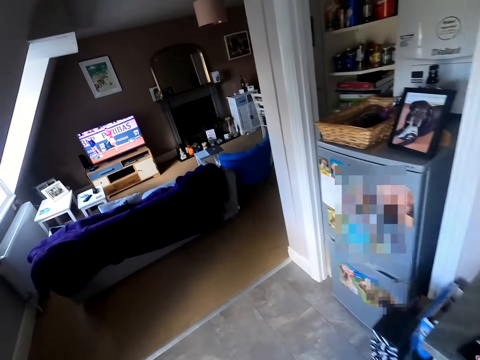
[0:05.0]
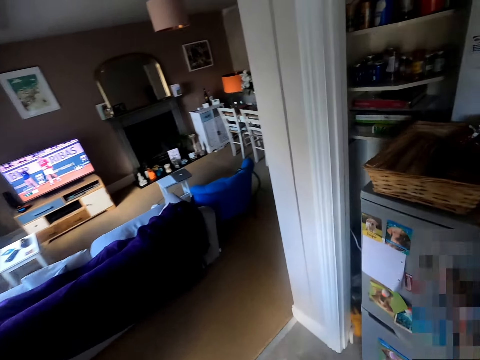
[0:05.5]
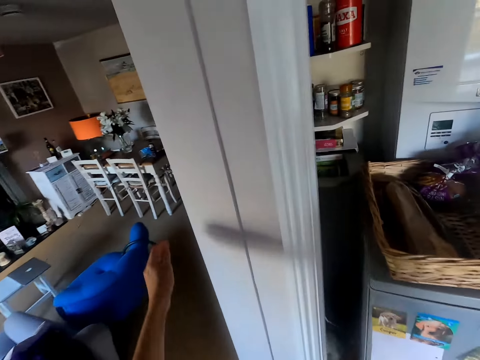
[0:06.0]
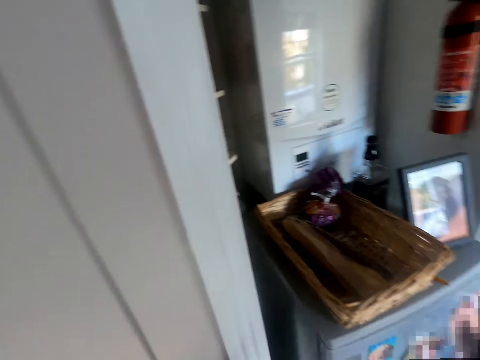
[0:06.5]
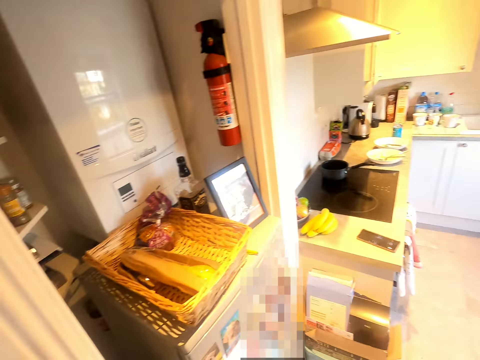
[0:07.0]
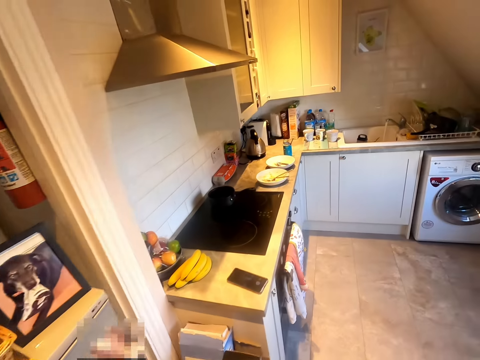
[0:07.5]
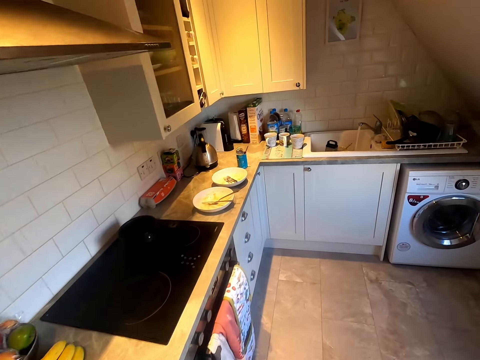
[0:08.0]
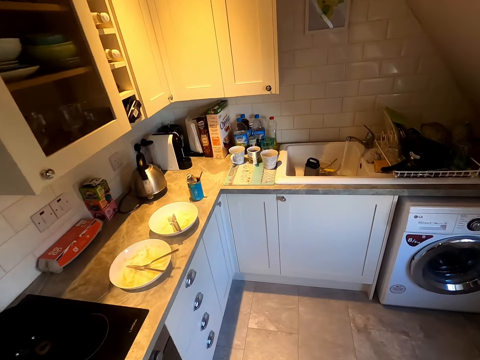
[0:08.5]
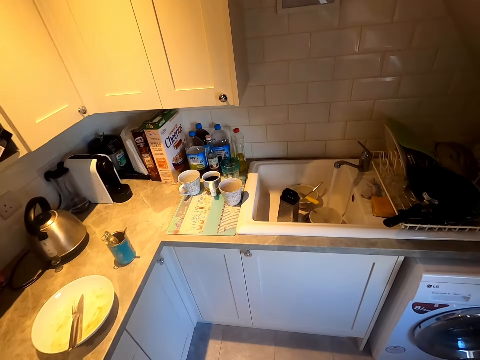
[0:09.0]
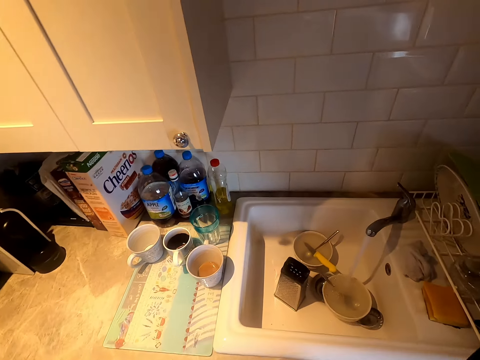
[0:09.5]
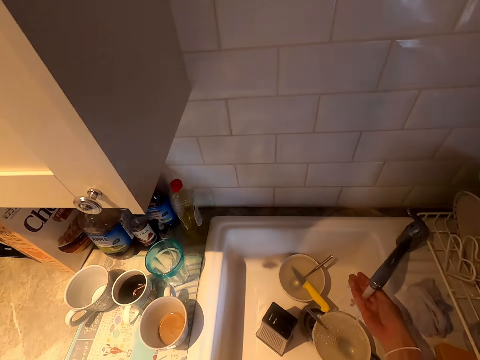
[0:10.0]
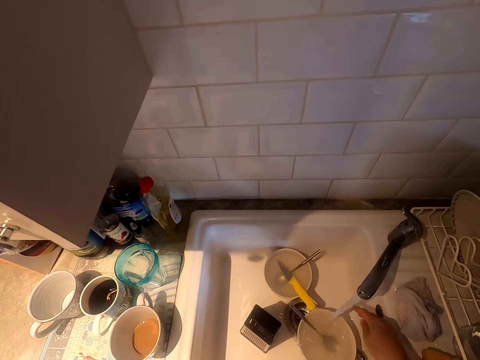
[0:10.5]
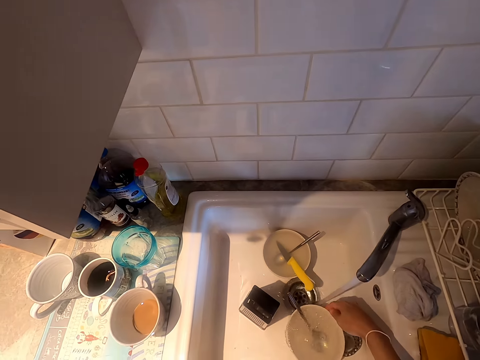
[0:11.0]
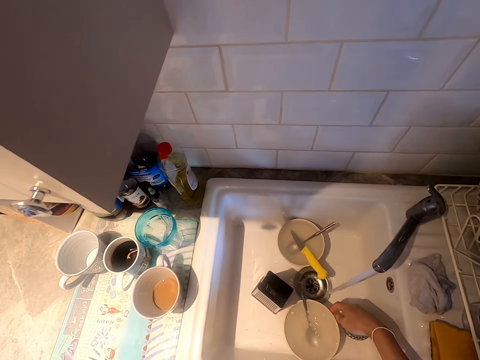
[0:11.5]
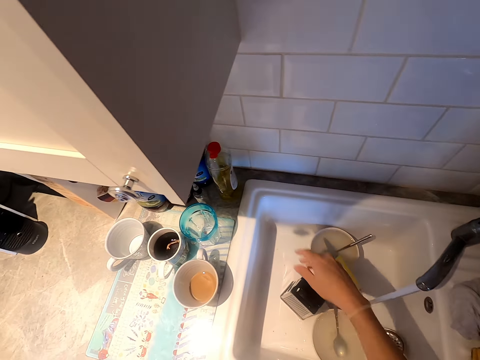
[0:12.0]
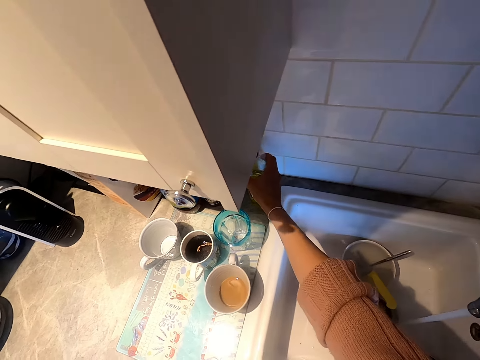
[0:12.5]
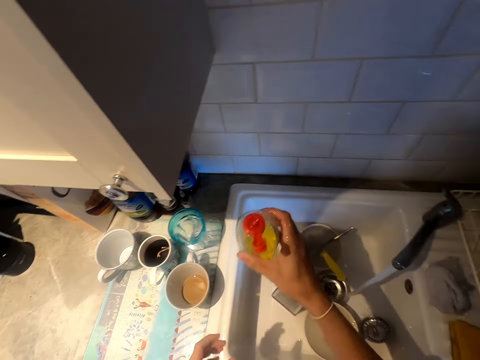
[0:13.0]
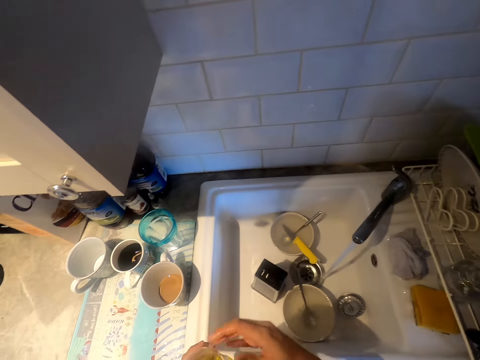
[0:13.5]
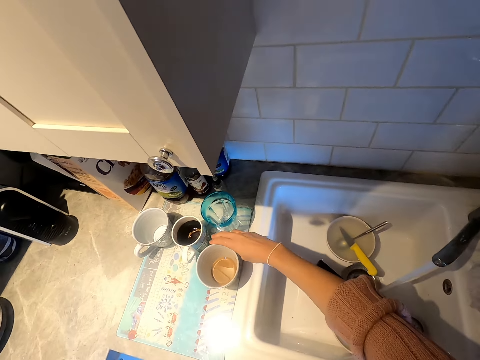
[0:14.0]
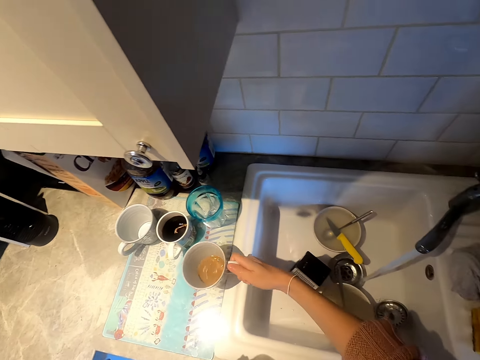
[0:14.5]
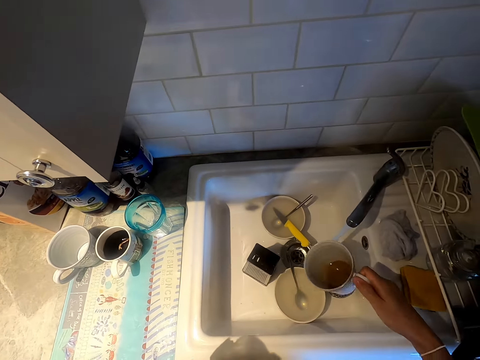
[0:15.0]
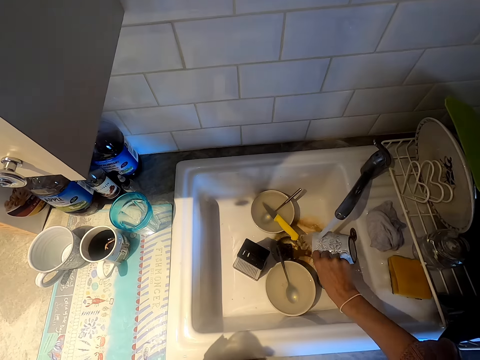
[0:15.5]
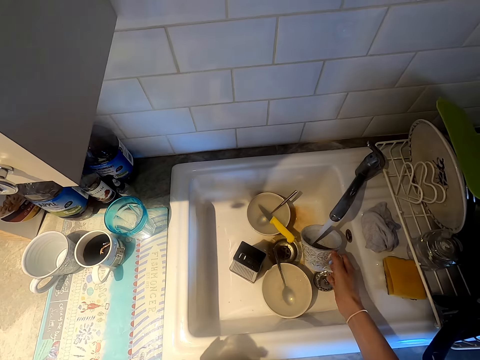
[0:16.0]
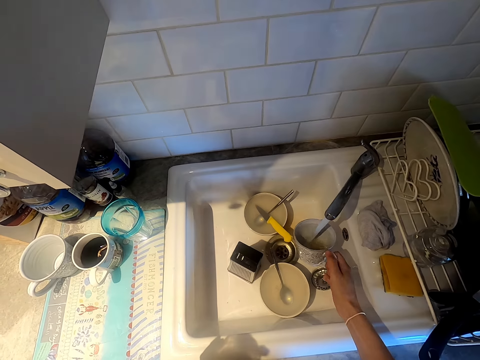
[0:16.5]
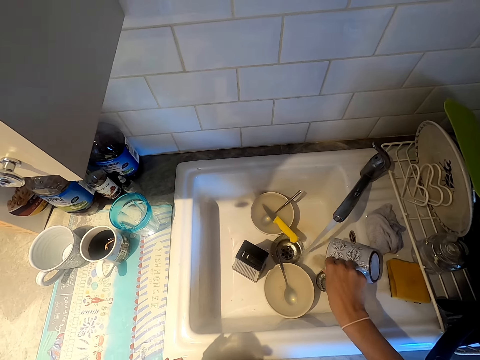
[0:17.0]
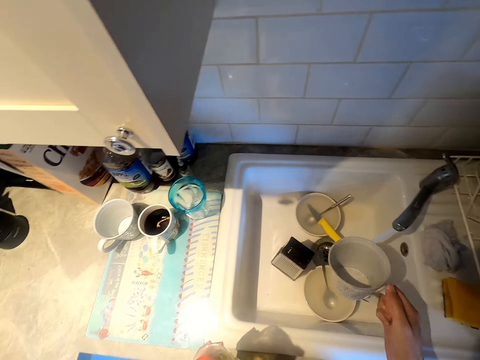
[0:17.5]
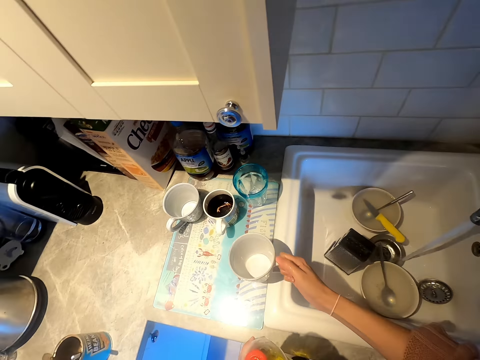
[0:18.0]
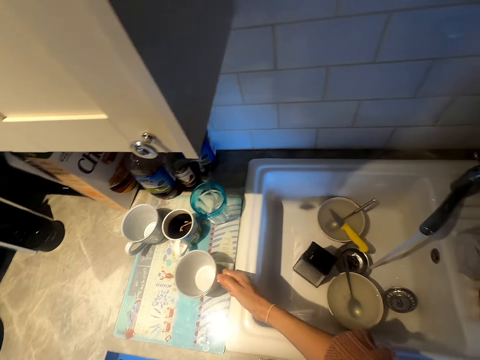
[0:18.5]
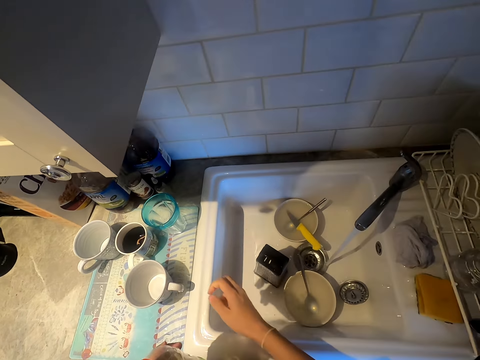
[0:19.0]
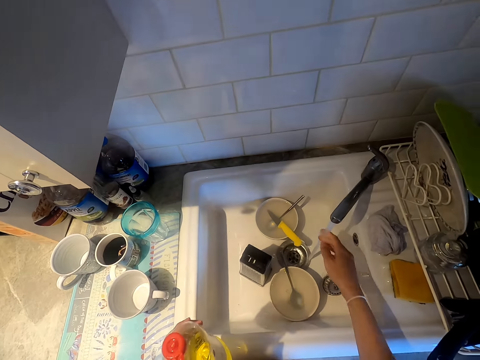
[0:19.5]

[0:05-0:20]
The camera wearer switches the lights on. They walk in the kitchen, touch water and drag a plate in the sink. They pick up the soap. They pick up a cup. They pour tea in the sink. They rinse the cup. They put the cup on the countertop at the sink area.

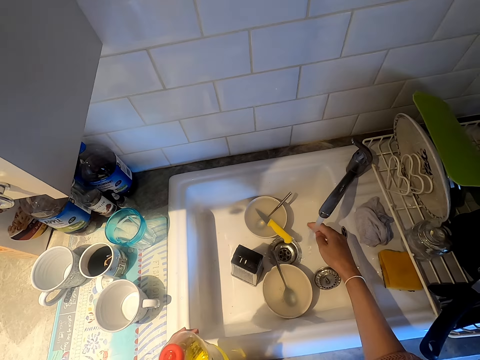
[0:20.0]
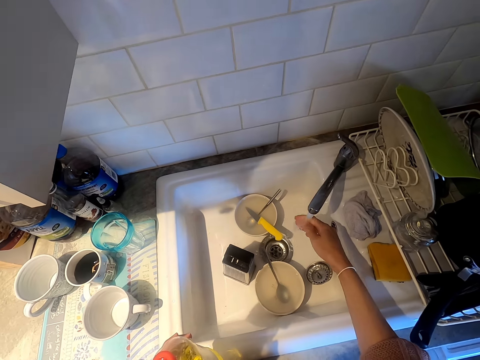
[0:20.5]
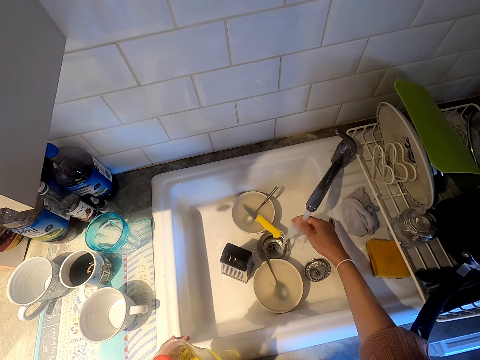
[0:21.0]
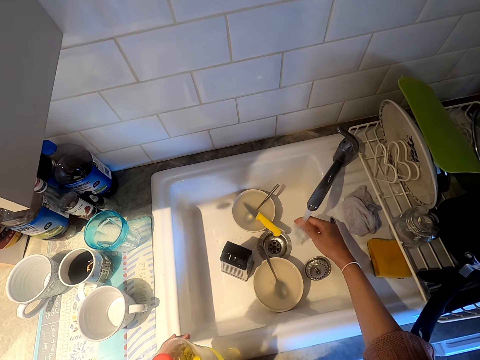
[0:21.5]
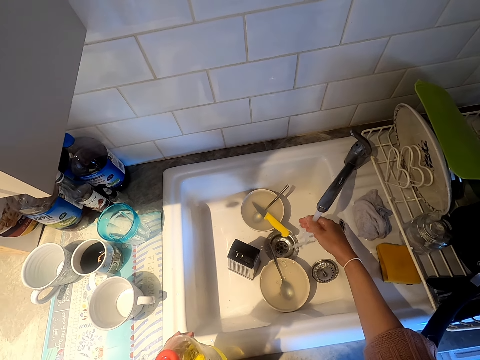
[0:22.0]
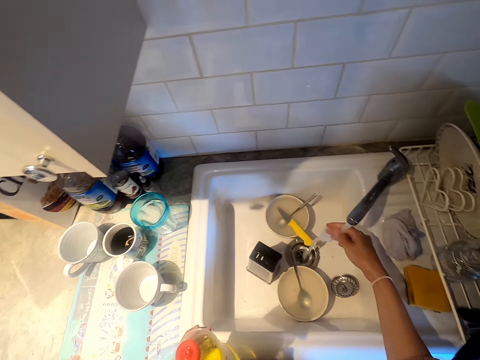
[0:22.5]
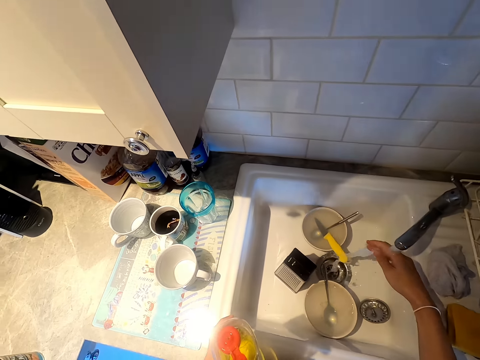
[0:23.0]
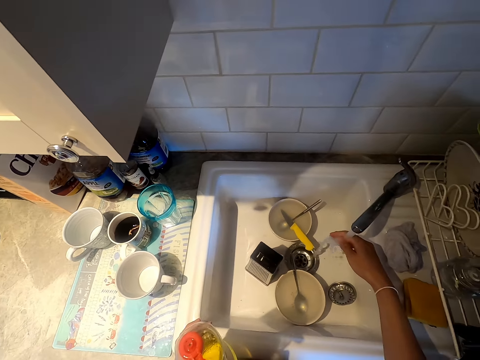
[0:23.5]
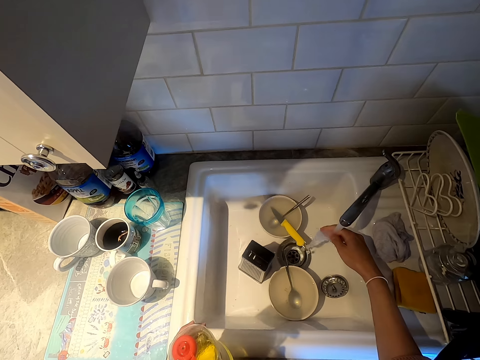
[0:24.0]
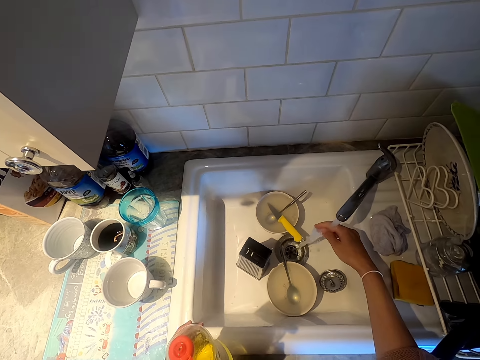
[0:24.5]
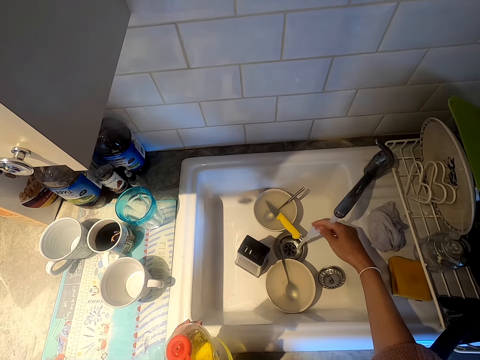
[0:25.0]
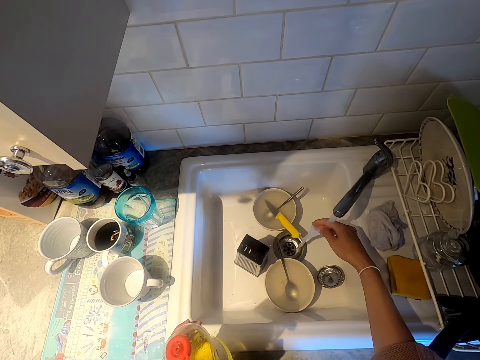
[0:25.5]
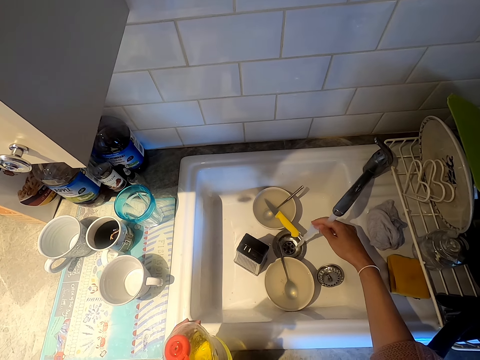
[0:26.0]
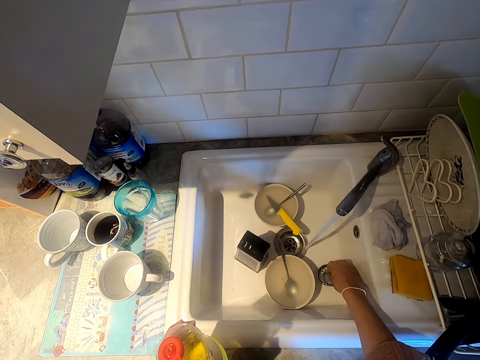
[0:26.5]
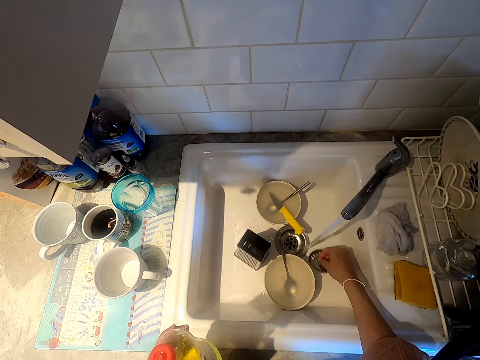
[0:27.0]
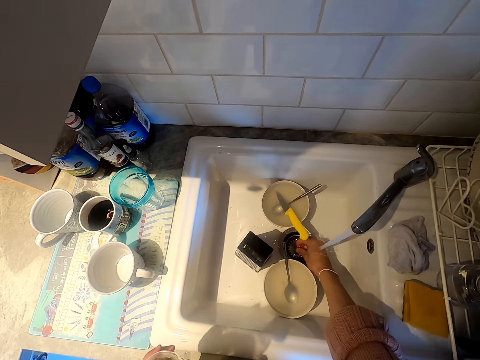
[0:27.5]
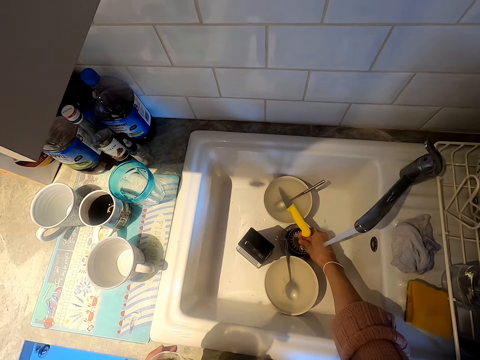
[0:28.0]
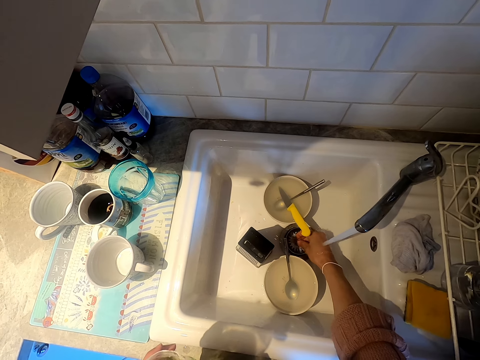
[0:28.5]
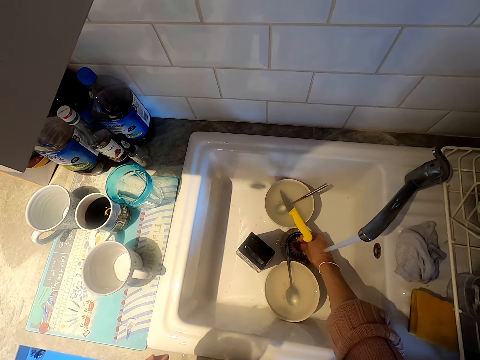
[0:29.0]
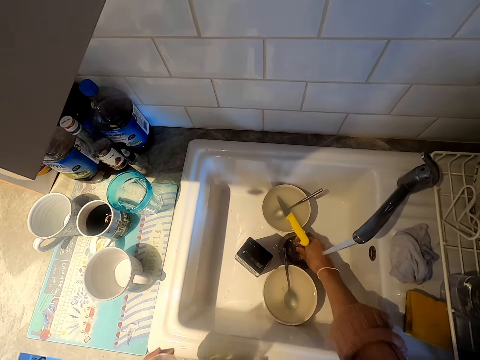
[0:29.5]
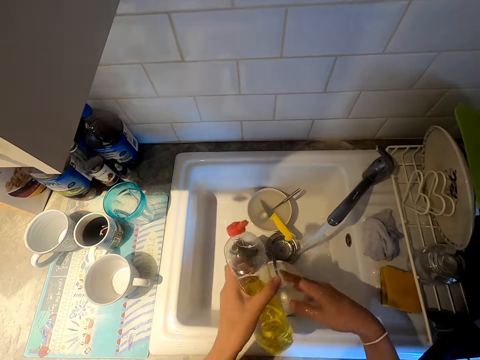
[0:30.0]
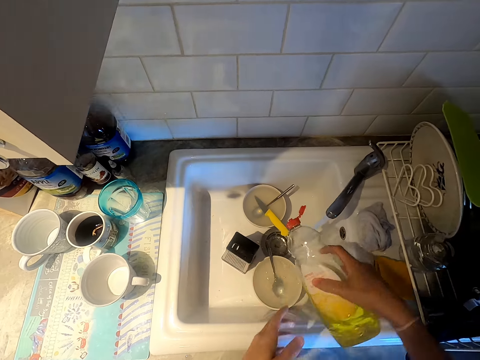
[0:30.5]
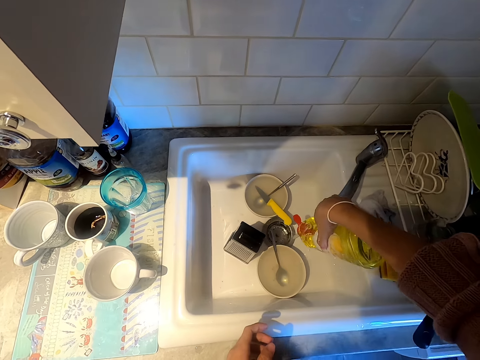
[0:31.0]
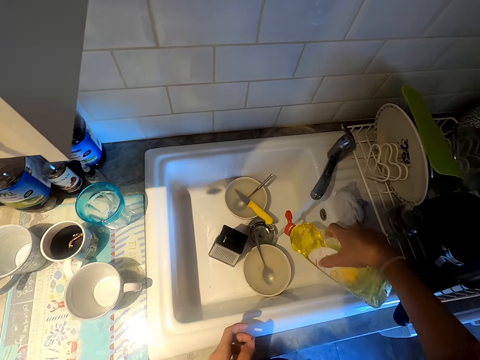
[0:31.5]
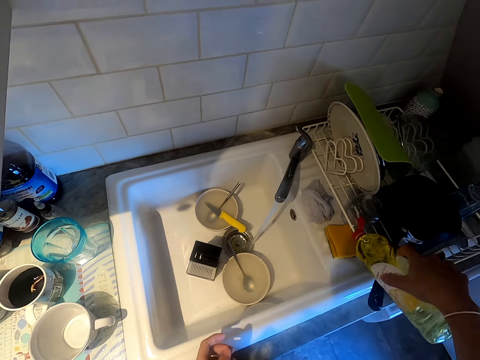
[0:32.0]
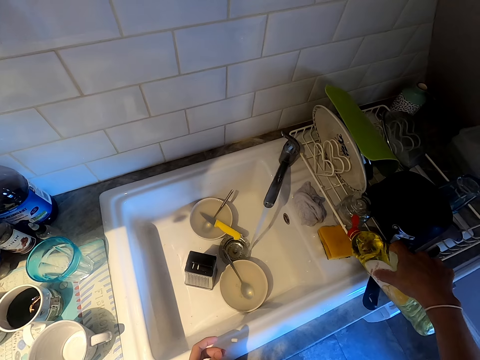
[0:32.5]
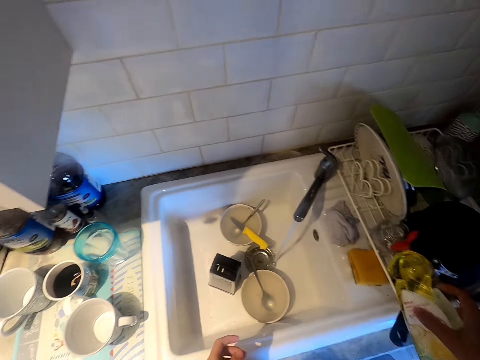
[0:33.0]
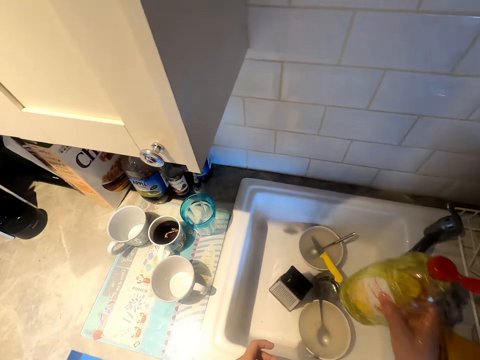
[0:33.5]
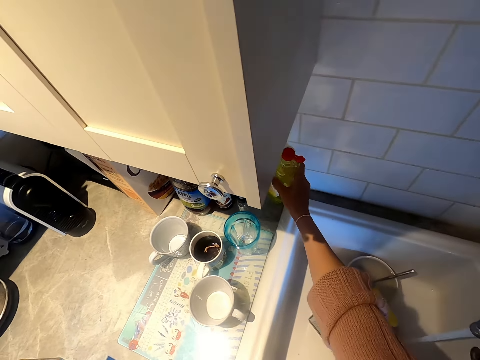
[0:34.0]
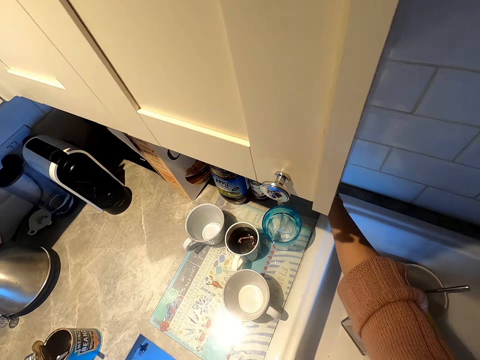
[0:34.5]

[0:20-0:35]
The camera wearer touches water. They rinse their hand. They put something on the sink hole. They close the sink hole. They pour soap on the sink. They pour the soap on the washing sponge. They return the soap on the countertop.
